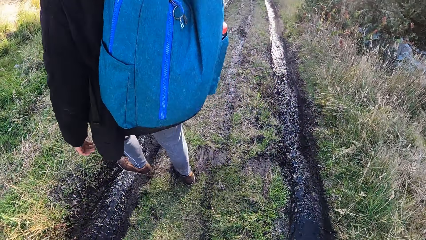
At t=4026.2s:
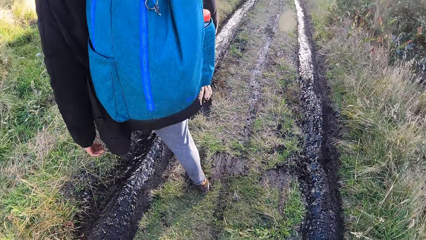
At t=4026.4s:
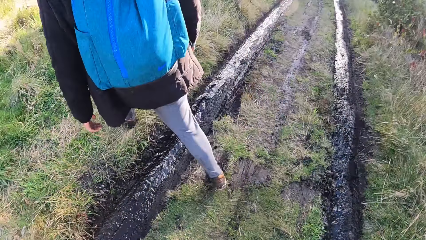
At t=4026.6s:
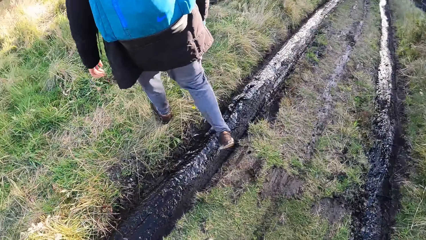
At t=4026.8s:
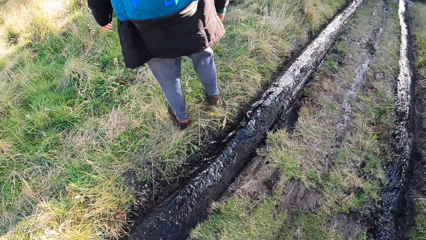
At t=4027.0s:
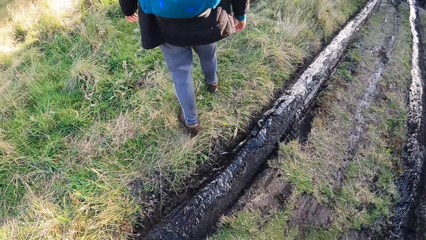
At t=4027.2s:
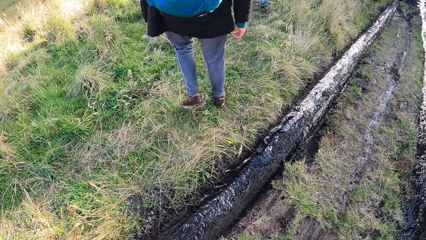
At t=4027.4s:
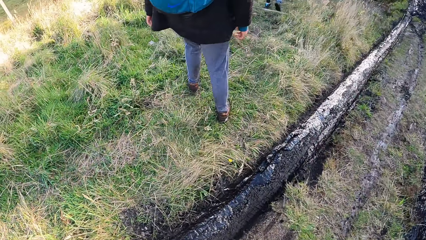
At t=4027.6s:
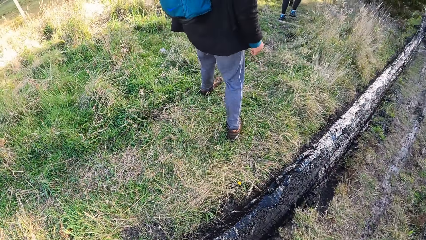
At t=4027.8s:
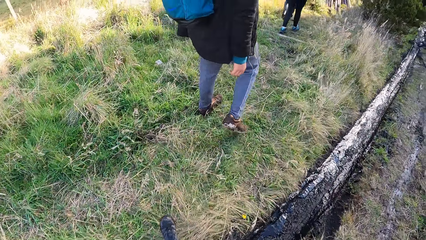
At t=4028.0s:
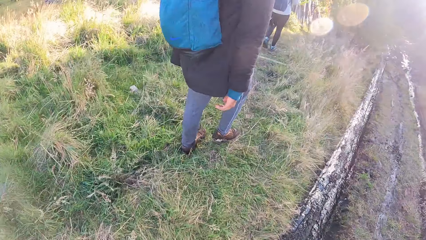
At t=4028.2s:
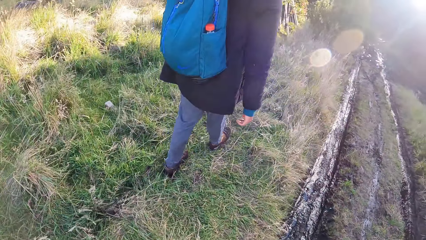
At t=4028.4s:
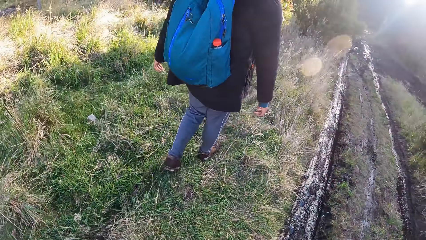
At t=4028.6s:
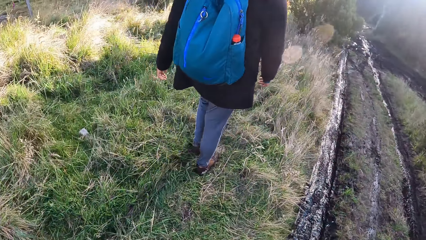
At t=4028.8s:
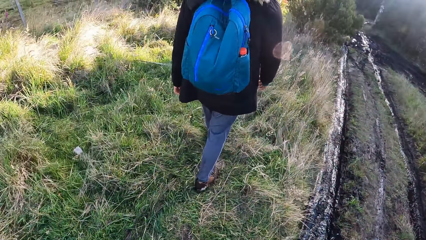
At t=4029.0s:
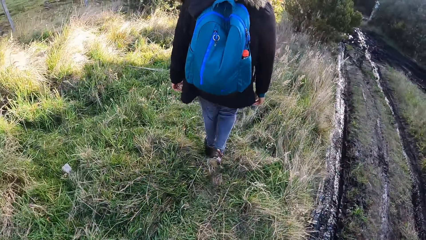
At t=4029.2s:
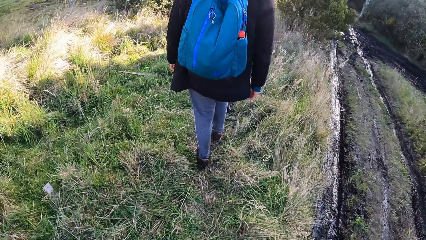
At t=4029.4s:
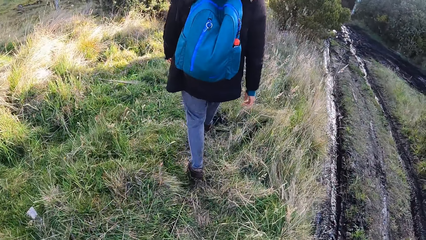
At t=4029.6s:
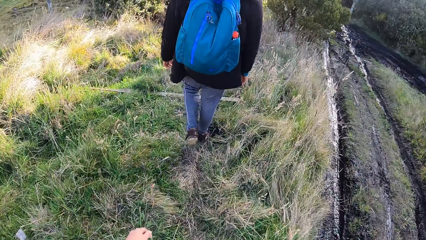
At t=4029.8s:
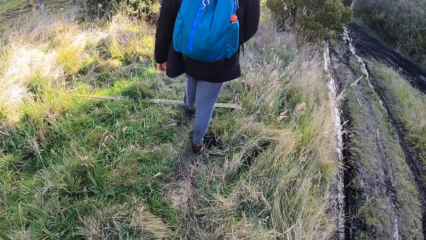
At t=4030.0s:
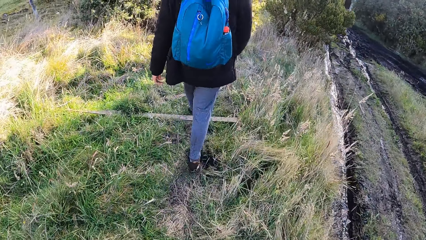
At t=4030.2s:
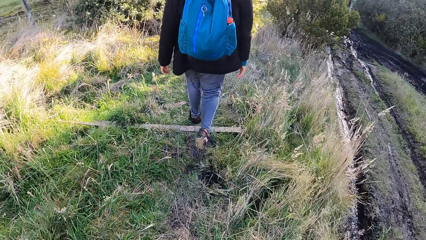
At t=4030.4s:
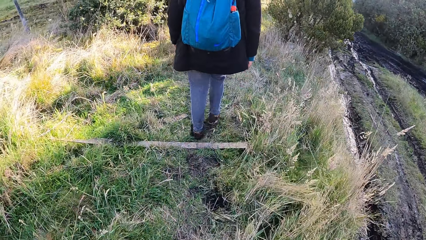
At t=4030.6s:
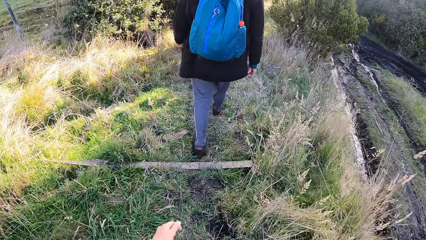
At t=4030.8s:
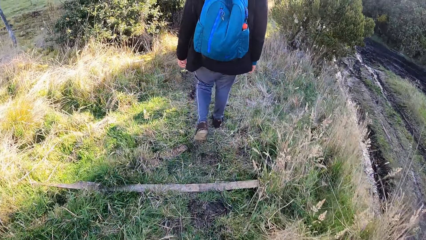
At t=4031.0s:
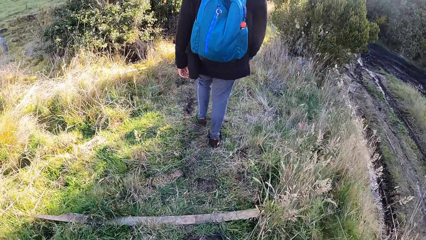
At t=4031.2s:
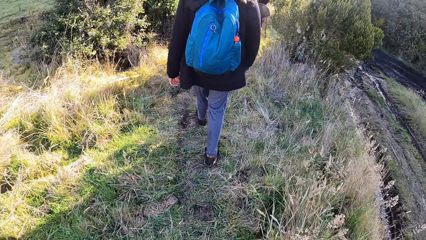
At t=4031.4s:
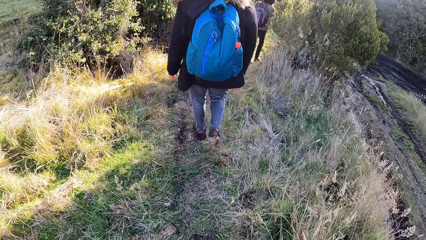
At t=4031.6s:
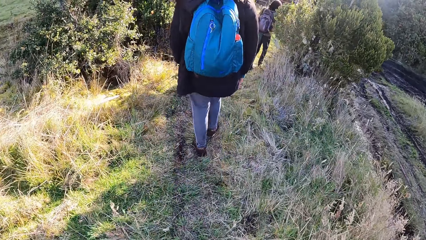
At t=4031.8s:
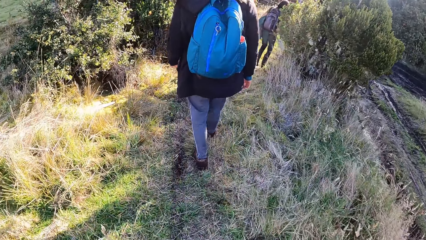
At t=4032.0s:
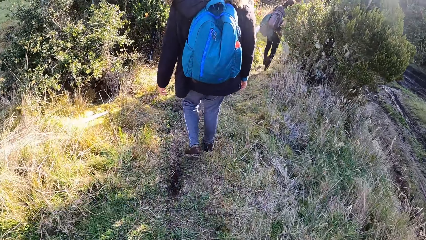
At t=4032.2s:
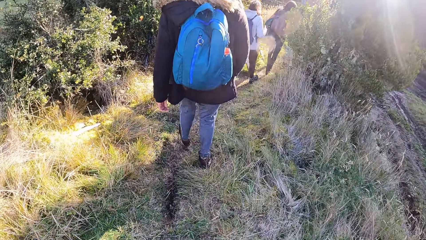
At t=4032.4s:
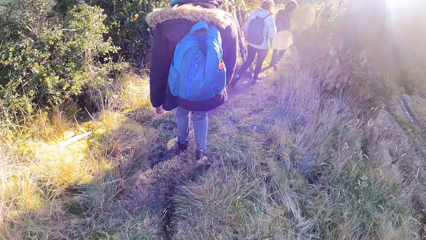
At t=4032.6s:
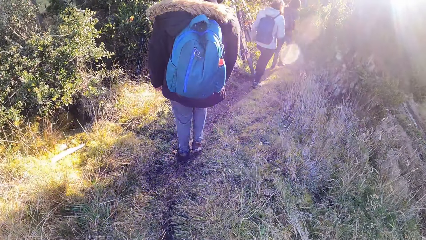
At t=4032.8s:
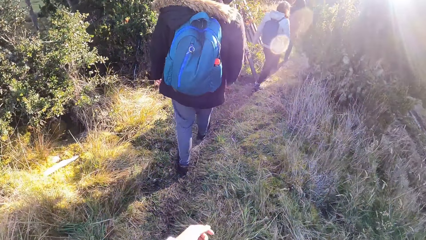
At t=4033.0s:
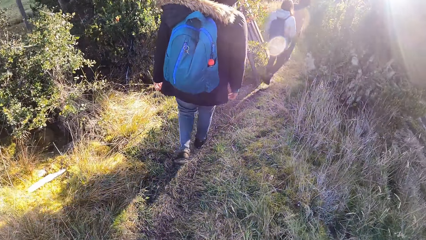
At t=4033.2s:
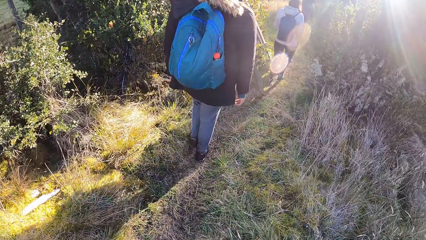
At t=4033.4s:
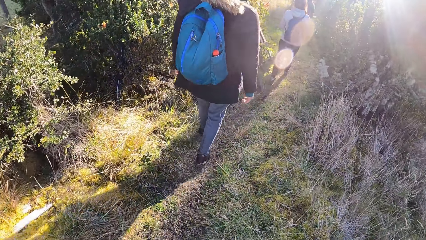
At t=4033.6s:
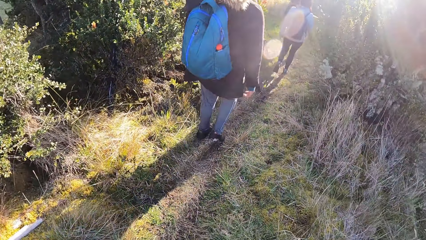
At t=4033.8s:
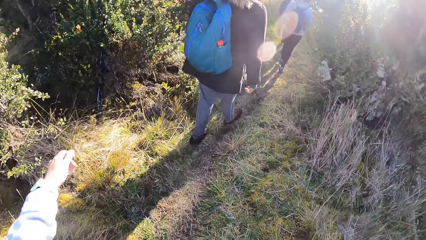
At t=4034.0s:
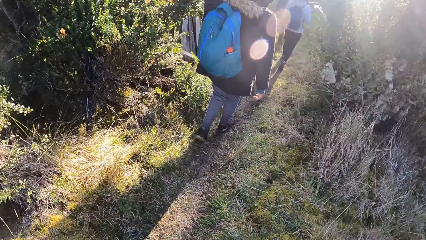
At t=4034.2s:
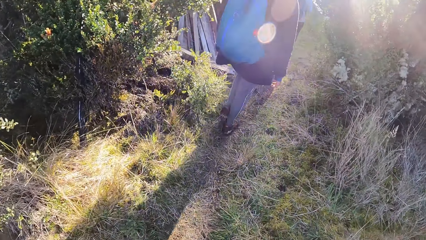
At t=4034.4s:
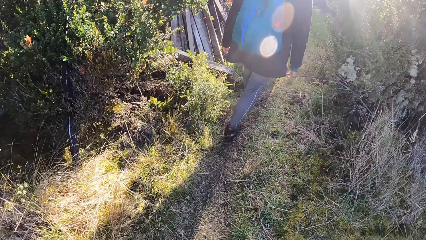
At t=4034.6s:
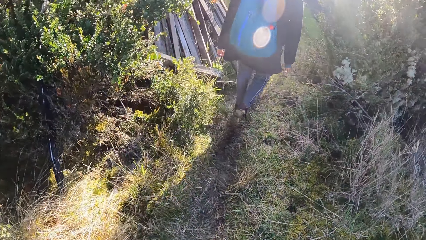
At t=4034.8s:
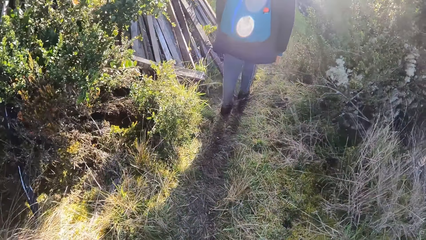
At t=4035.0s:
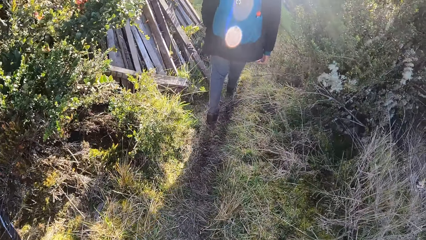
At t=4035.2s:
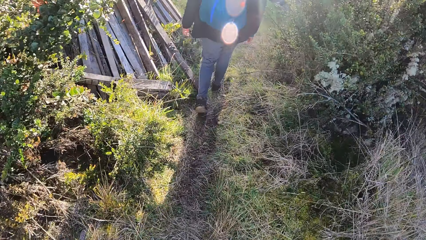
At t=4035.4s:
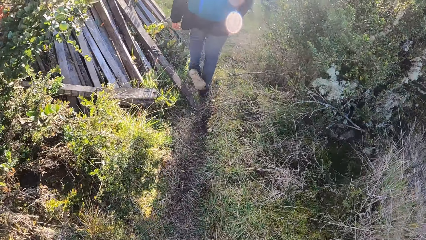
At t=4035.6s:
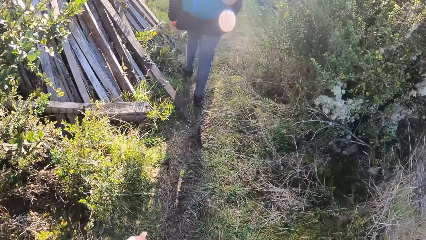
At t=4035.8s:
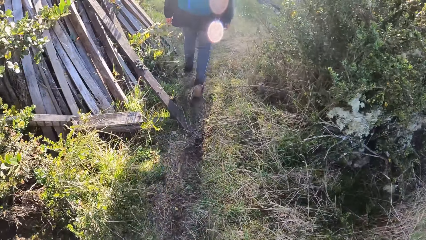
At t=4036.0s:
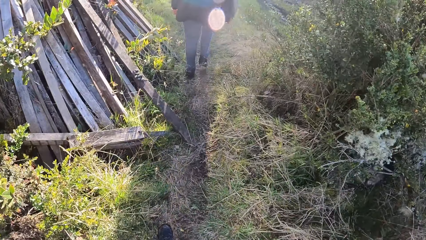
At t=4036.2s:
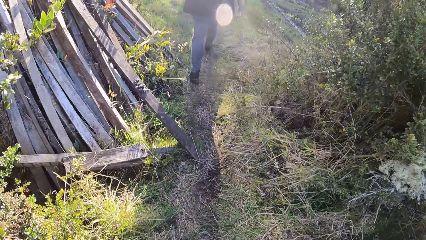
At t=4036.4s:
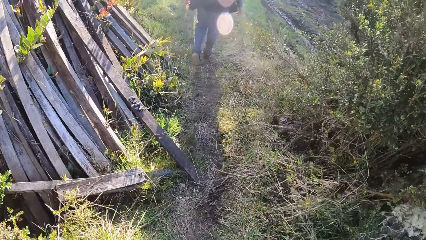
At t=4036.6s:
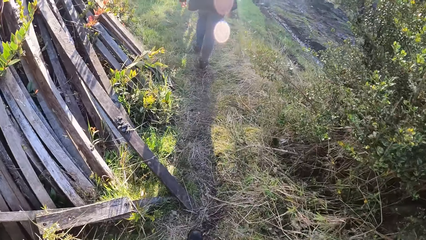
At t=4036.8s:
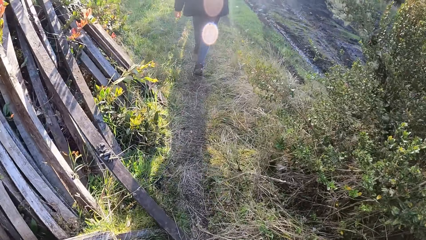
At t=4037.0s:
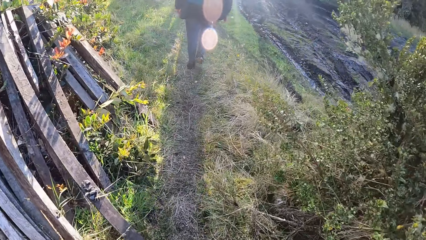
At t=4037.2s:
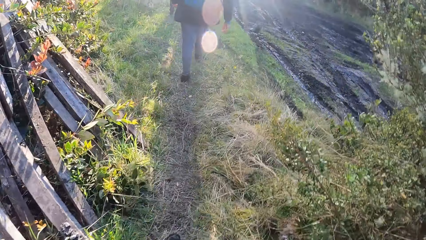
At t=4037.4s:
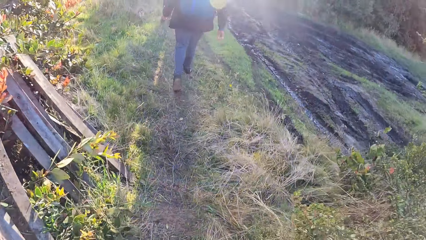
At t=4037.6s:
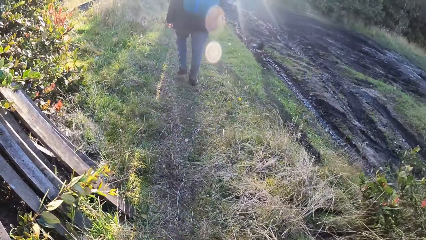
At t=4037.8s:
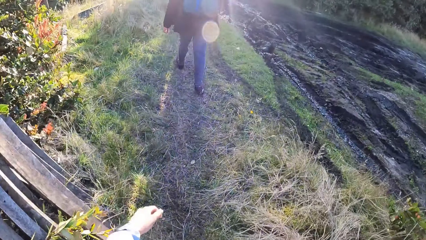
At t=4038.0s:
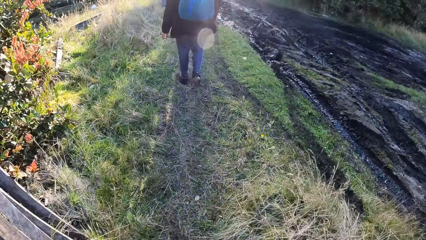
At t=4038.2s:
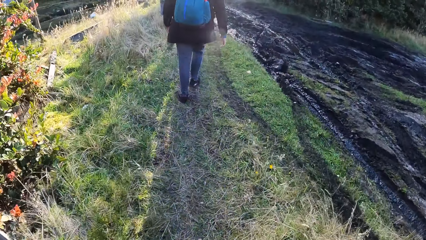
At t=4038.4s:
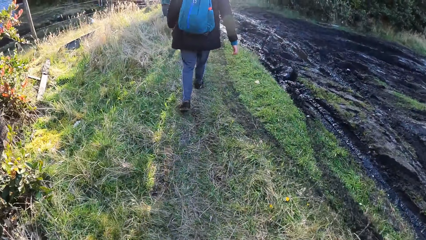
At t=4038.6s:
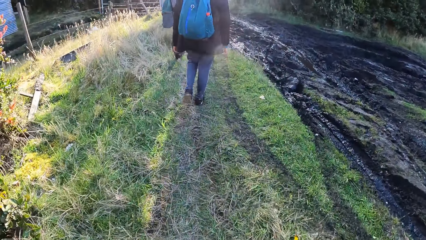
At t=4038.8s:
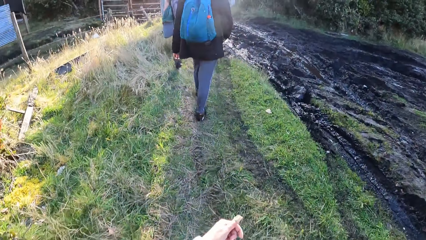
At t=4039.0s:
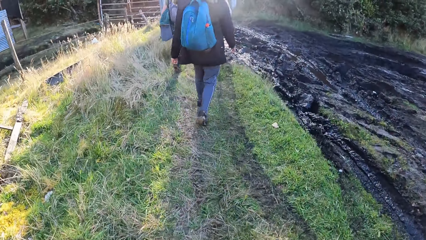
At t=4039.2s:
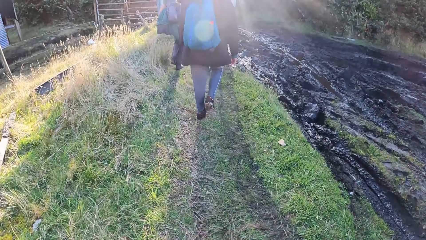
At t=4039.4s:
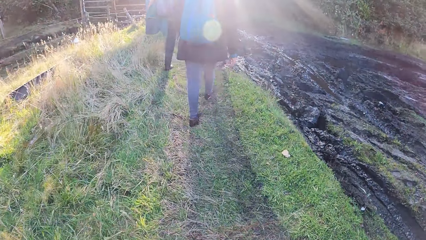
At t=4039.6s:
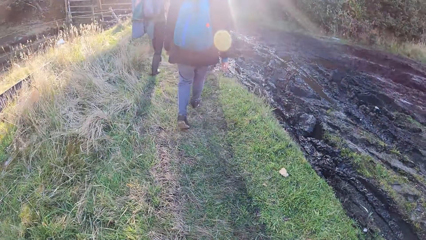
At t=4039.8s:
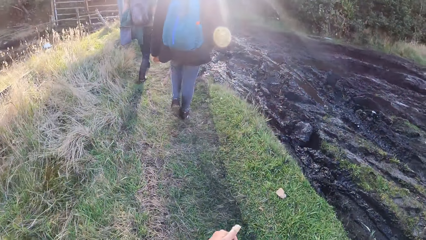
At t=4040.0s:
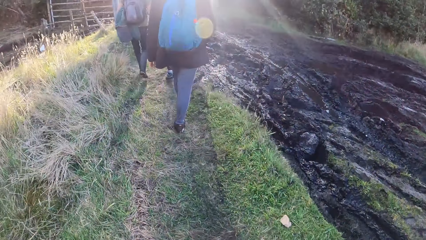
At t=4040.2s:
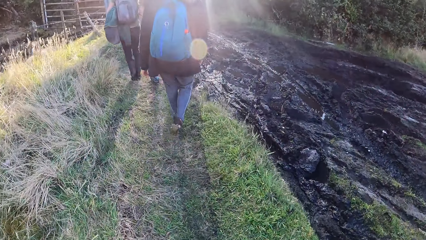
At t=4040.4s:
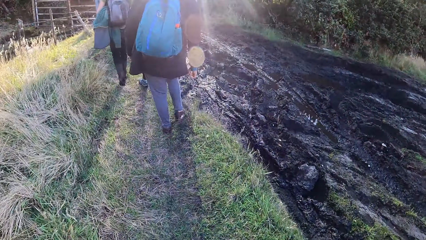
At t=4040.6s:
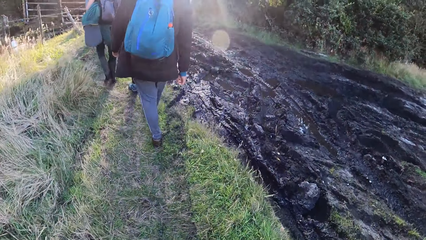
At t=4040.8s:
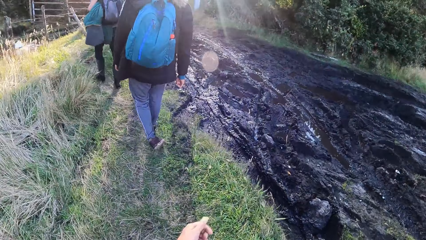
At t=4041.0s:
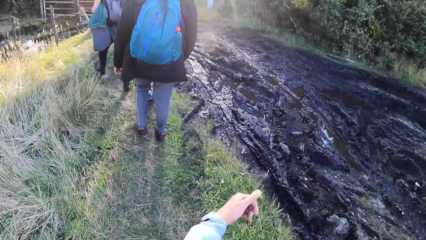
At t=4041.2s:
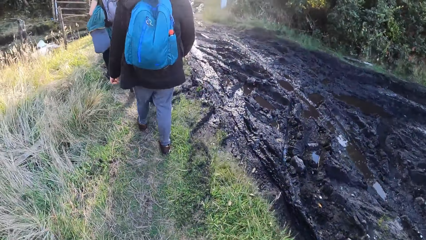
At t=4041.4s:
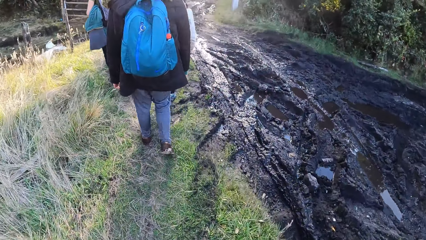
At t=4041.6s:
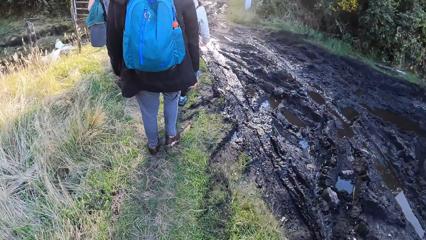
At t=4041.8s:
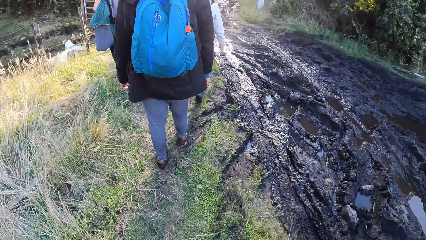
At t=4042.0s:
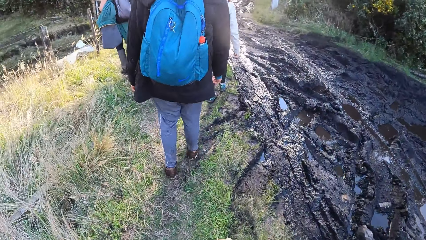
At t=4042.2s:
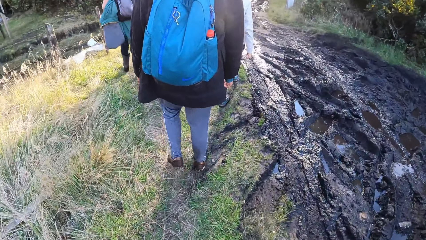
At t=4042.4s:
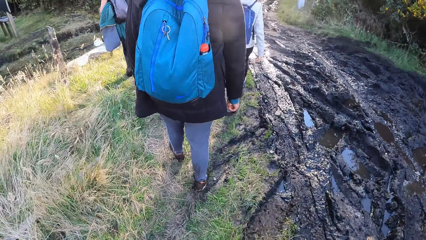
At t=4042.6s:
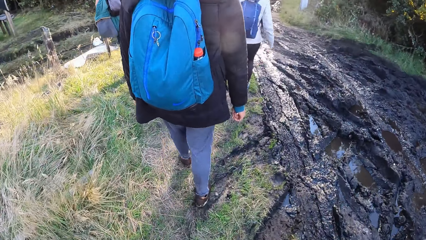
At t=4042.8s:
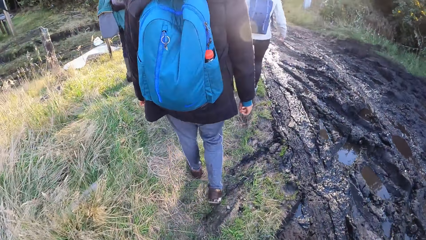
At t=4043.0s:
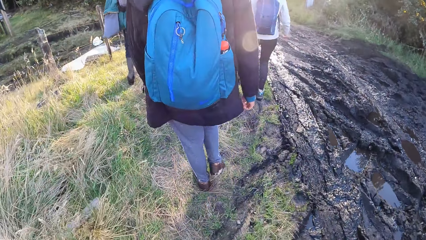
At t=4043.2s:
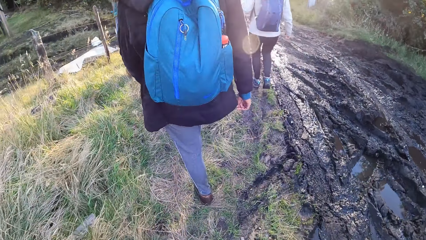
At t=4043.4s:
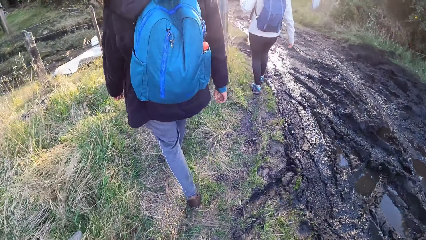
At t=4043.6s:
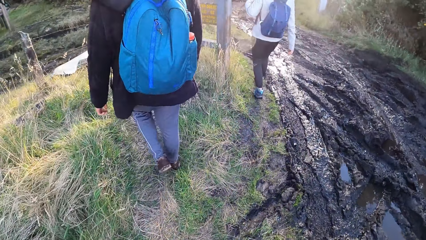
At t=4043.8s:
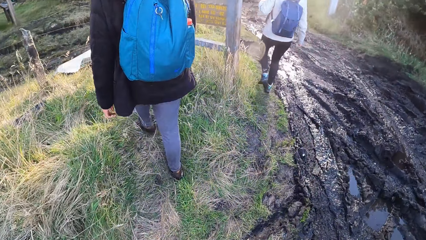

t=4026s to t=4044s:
The camera wearer jumps over the trench and walks around the field.
